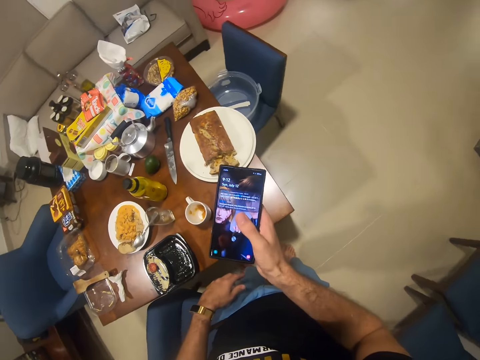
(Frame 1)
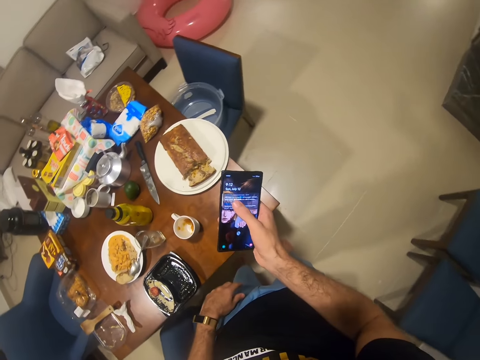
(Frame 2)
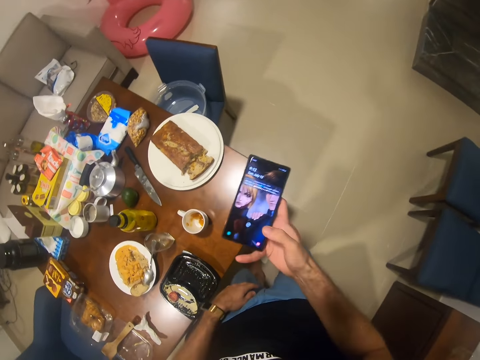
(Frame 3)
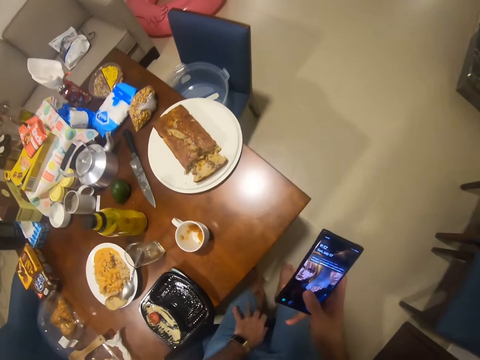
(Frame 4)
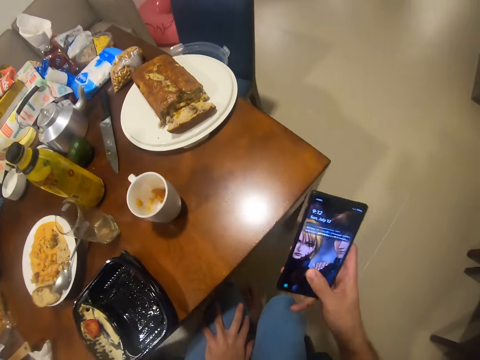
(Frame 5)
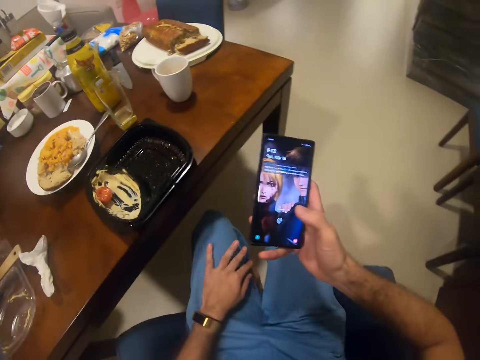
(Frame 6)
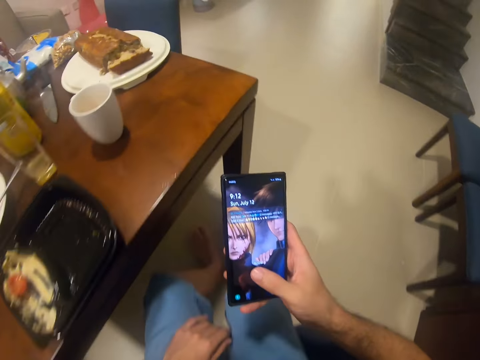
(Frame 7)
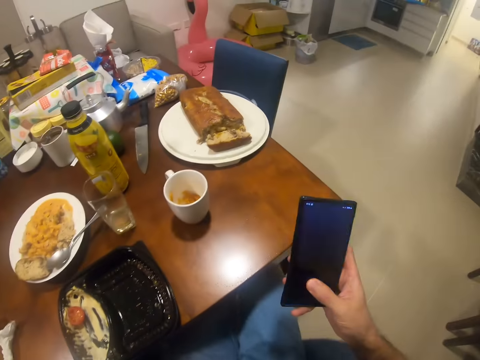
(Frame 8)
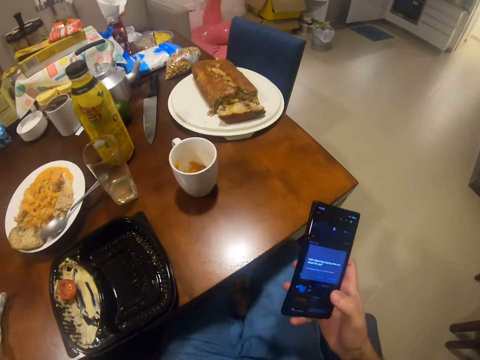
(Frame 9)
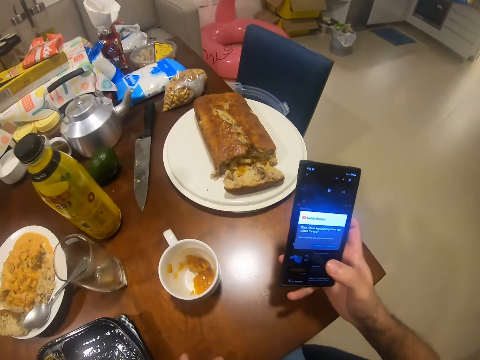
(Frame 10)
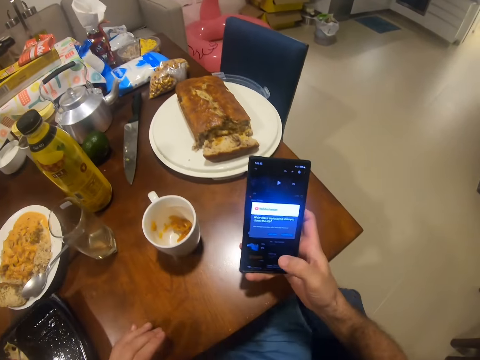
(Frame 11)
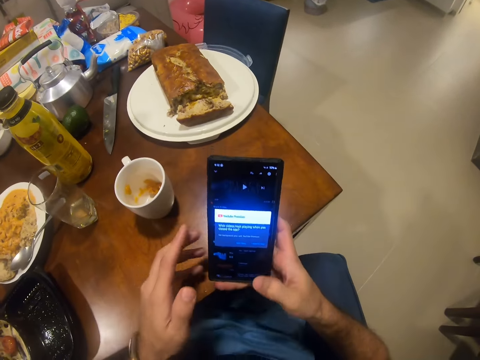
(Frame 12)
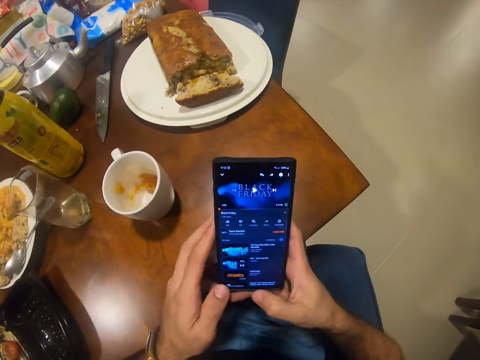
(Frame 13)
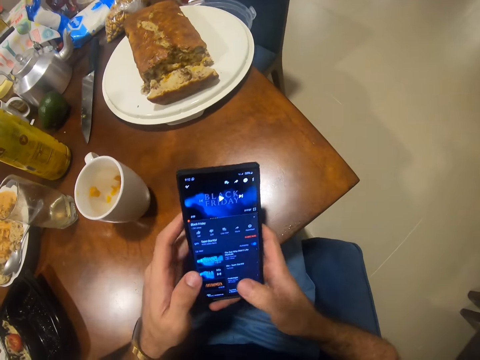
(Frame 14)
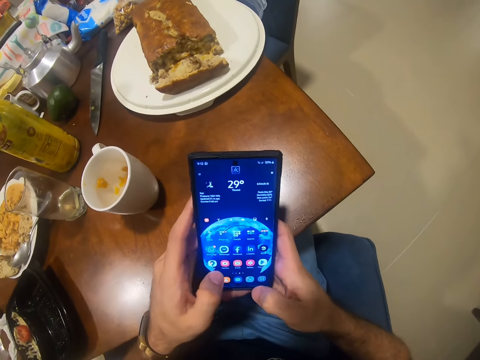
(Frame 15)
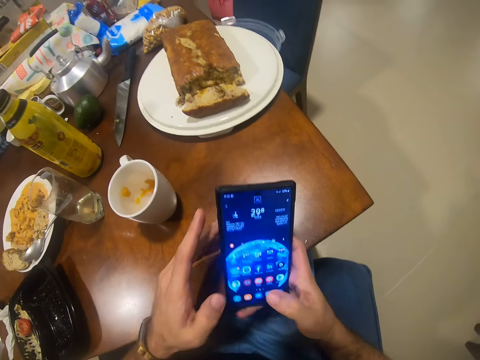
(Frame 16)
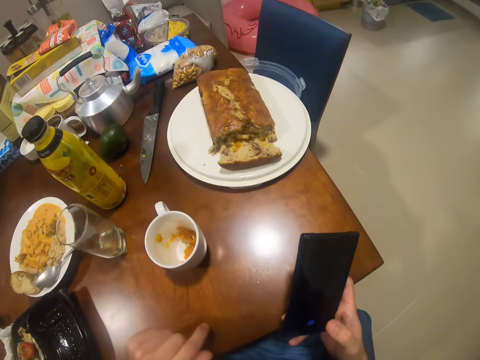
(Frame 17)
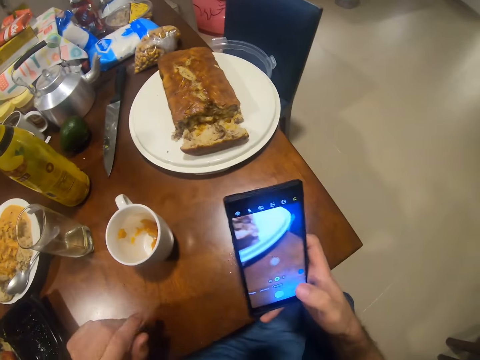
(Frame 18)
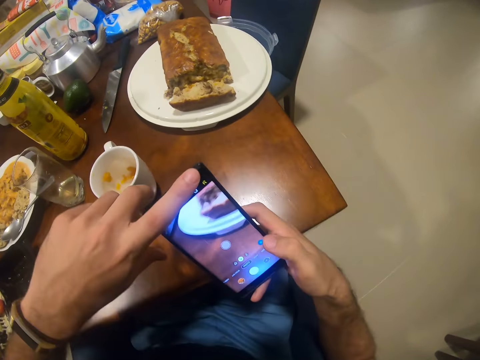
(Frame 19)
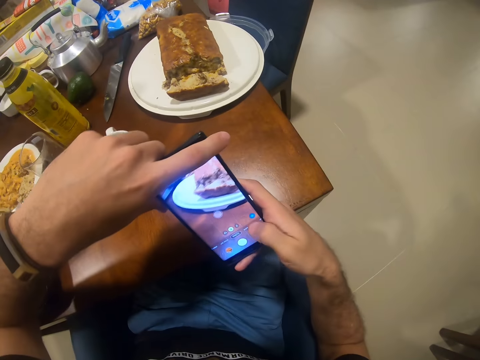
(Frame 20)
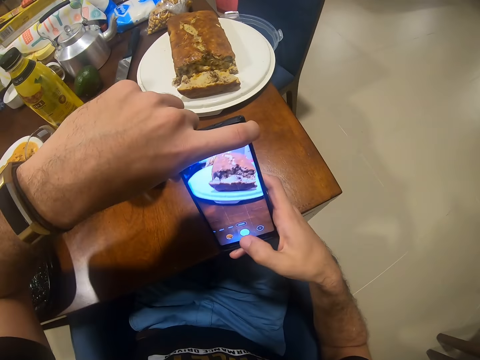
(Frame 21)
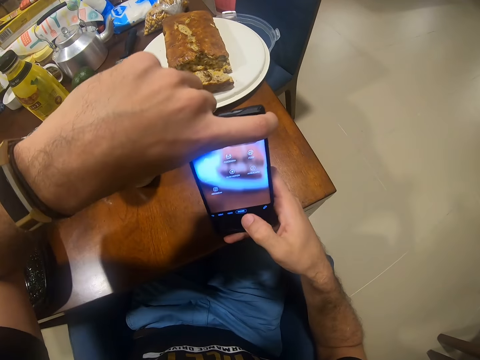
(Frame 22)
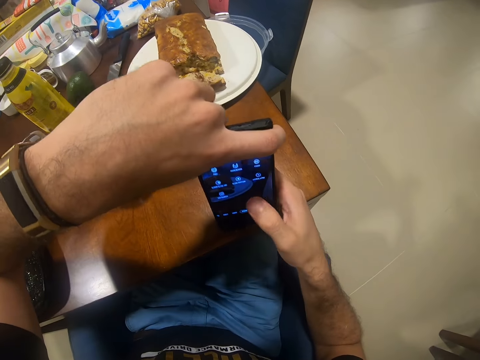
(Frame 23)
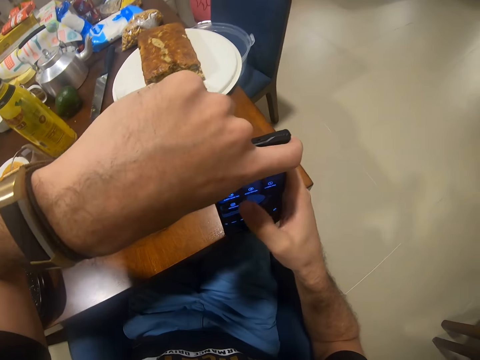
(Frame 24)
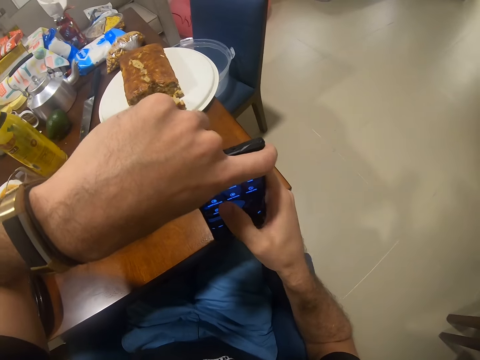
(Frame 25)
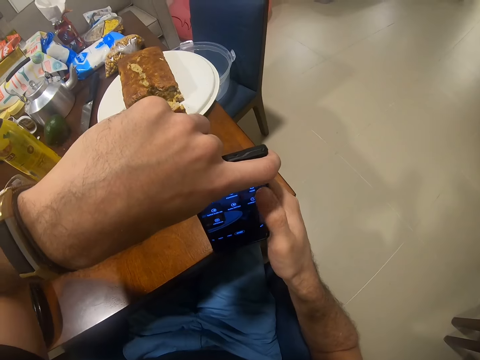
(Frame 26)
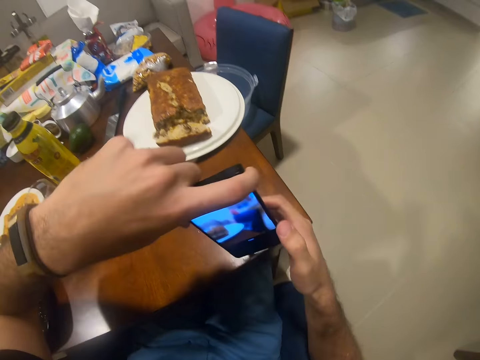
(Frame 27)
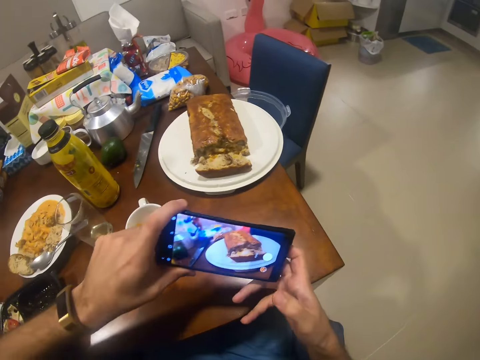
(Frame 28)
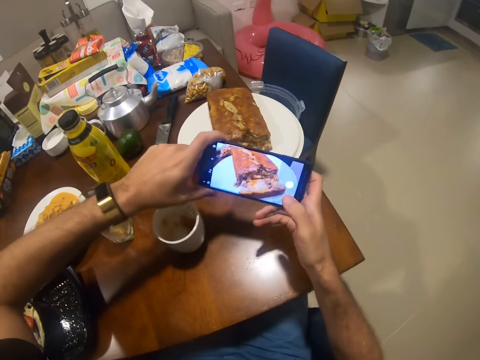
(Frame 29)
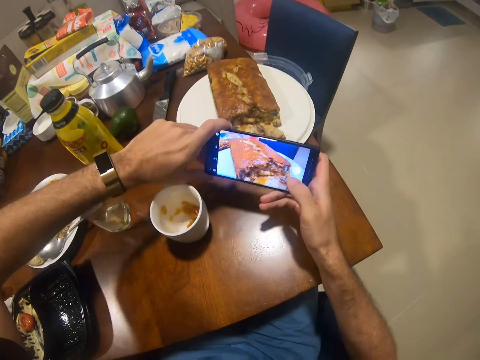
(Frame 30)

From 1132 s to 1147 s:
The camera wearer sits on a chair. They operate the phone with both hands. They take a picture of the banana bread or cake with the phone in both hands.

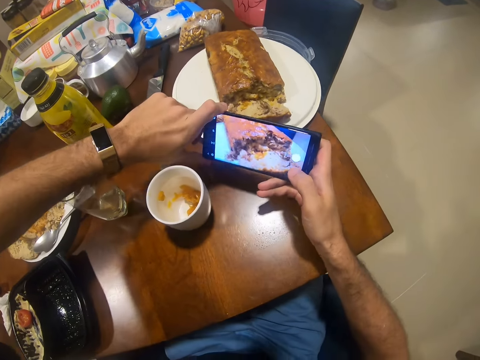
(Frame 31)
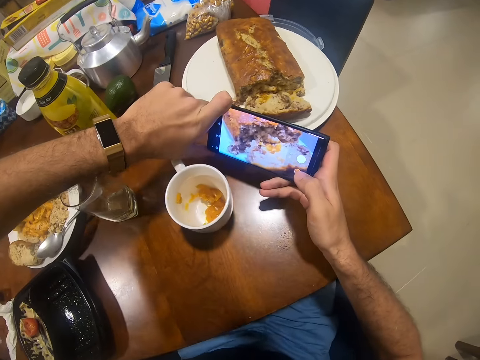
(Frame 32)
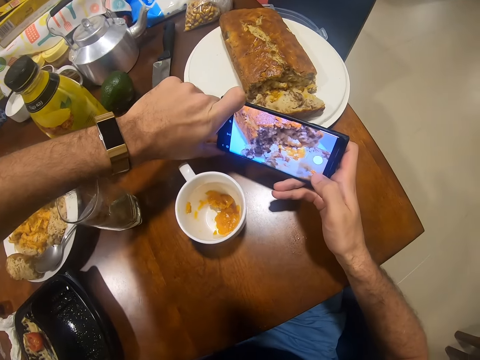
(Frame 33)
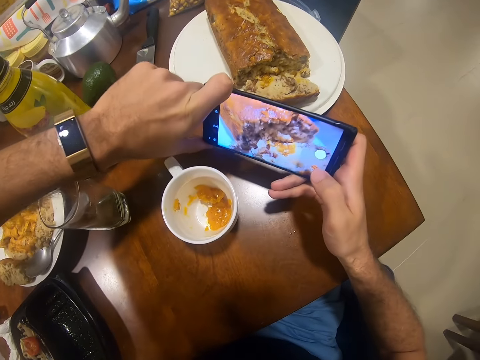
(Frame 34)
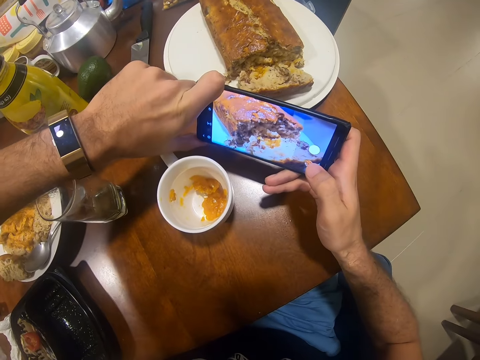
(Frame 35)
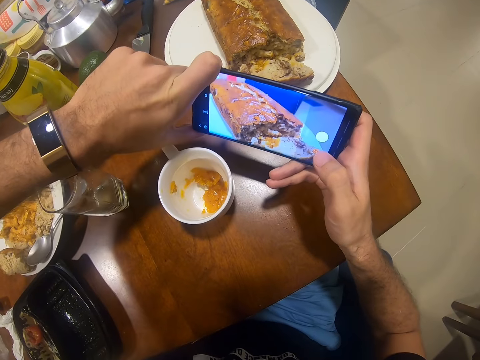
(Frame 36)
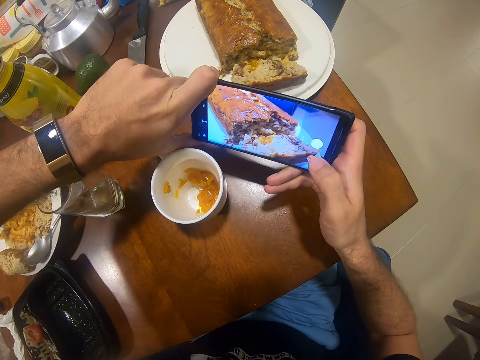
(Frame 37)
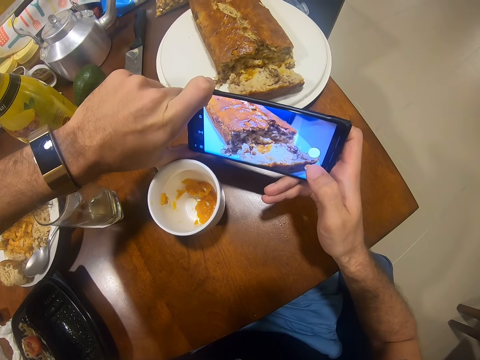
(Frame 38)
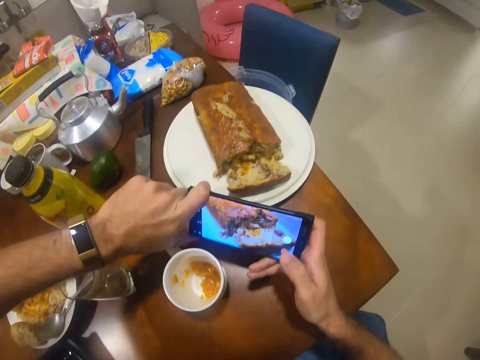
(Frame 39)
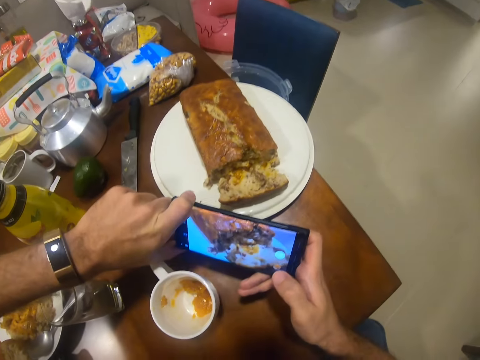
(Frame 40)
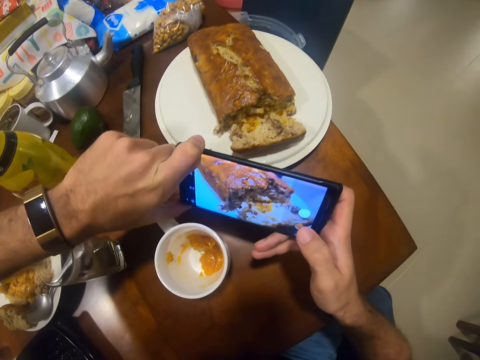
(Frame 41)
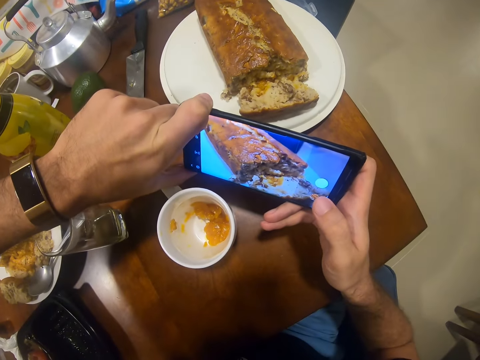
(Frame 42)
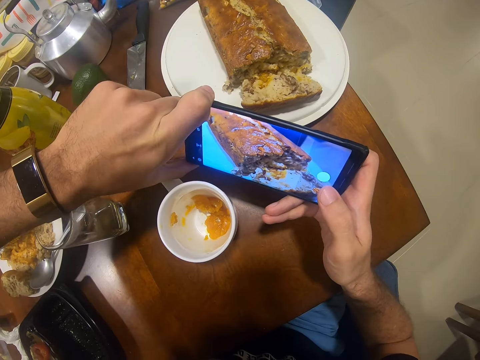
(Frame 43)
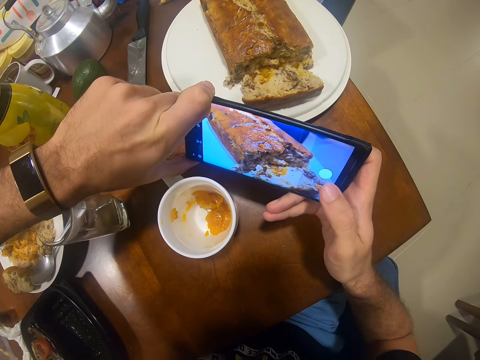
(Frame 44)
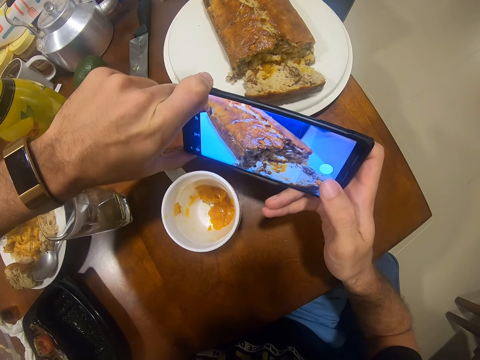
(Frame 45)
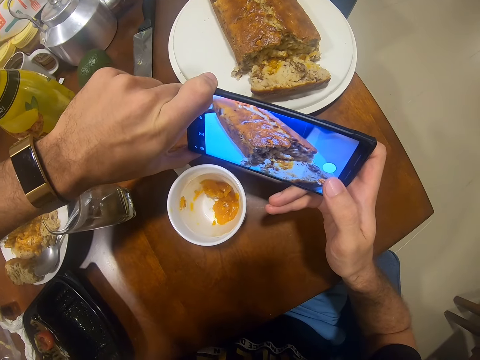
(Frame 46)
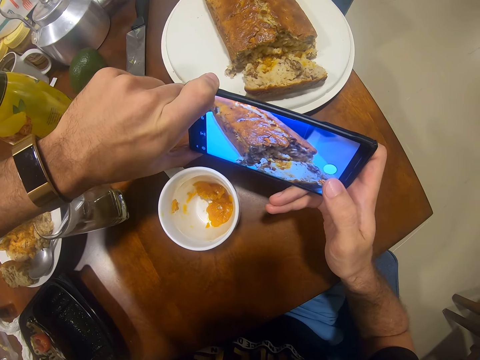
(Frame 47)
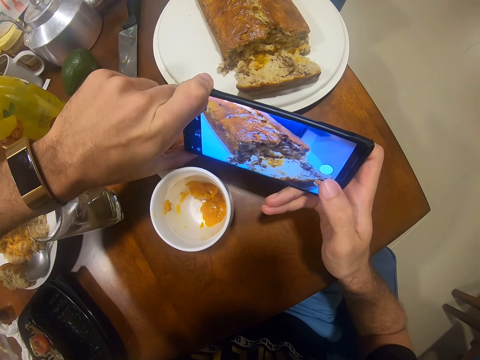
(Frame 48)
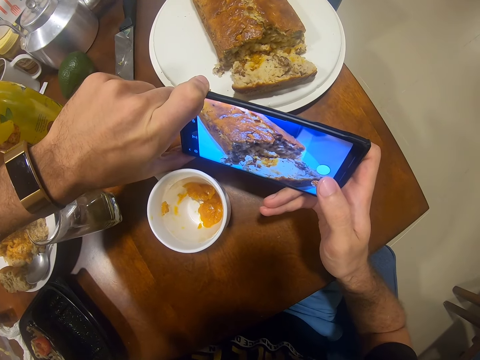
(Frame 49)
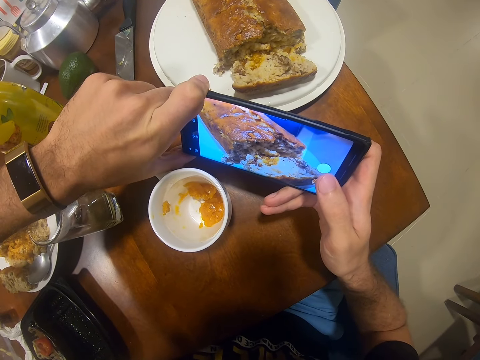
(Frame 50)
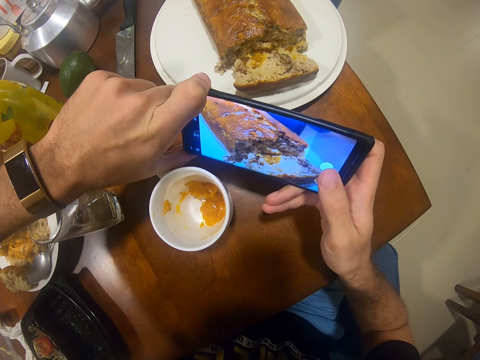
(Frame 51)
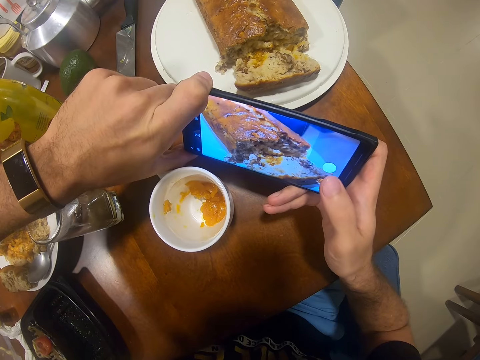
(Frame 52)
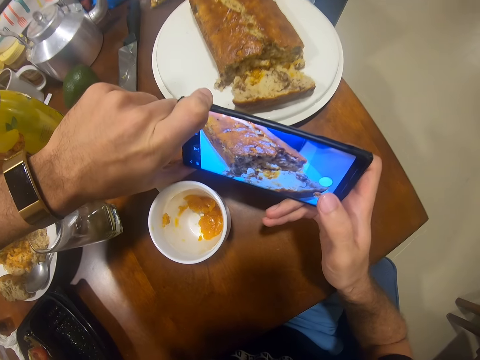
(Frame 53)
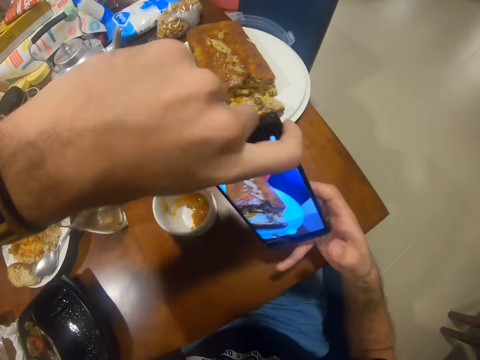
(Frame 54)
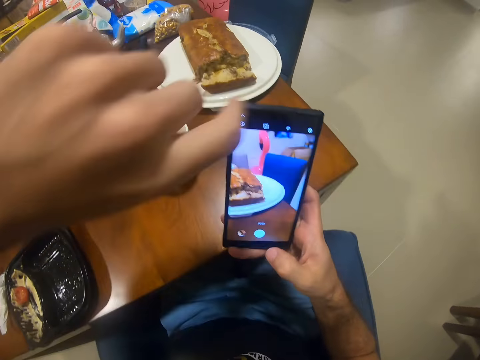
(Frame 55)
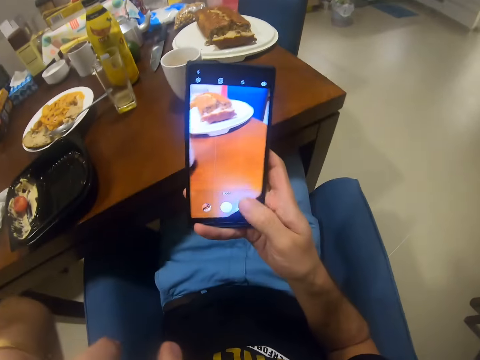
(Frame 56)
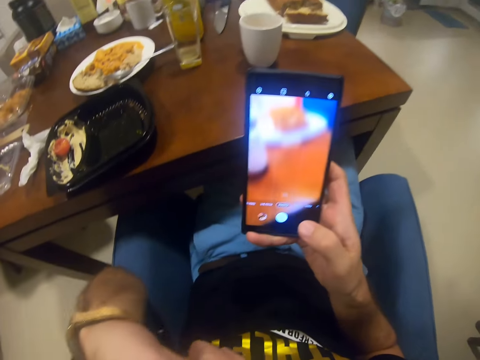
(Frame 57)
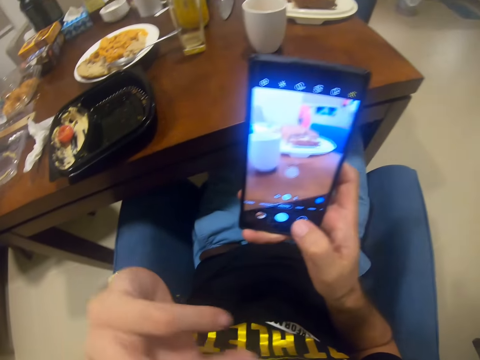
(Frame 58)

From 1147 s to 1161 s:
The camera wearer looks at their phone.
